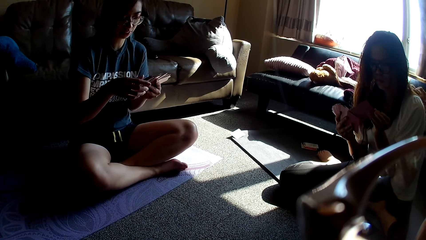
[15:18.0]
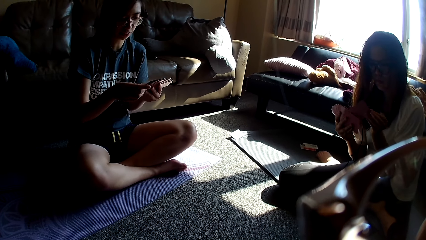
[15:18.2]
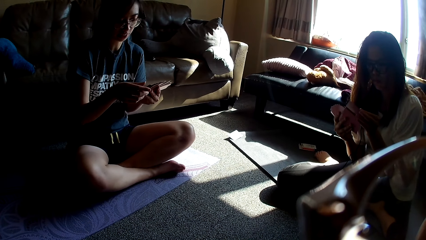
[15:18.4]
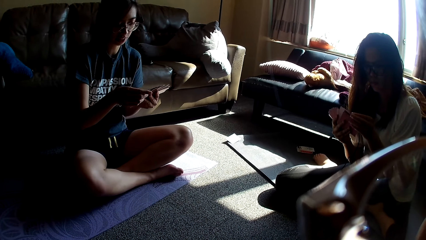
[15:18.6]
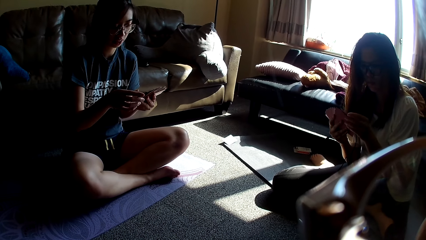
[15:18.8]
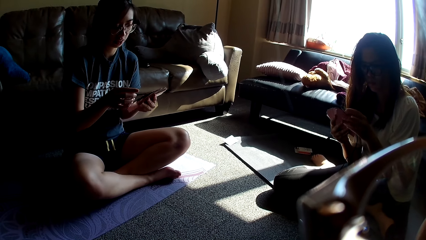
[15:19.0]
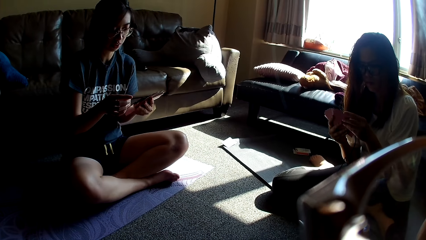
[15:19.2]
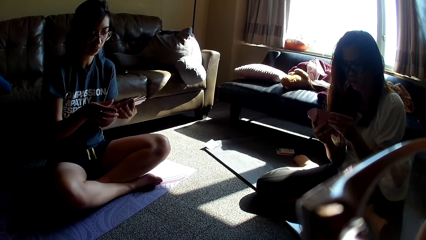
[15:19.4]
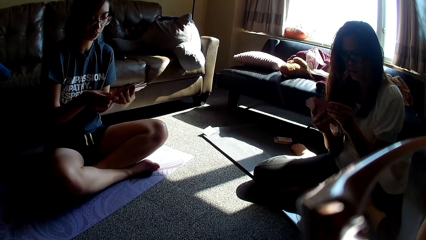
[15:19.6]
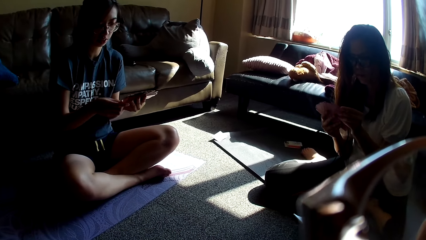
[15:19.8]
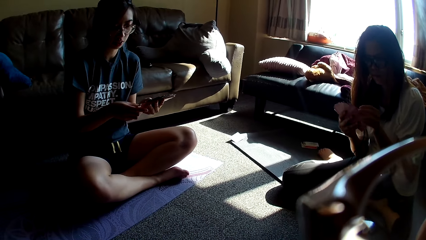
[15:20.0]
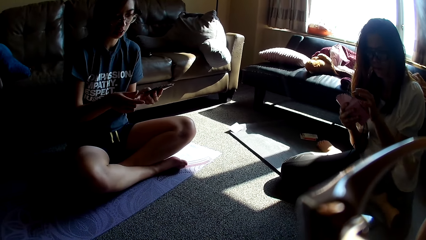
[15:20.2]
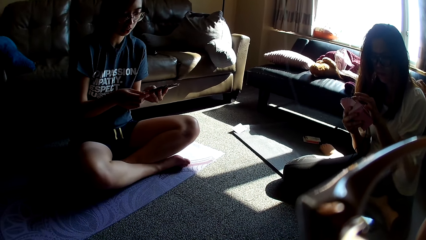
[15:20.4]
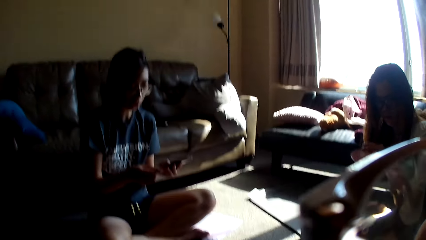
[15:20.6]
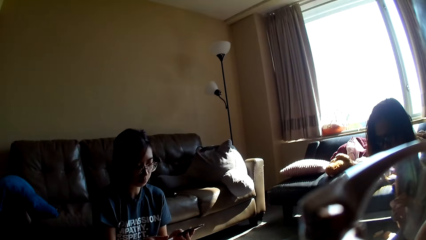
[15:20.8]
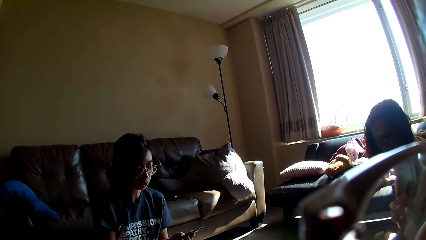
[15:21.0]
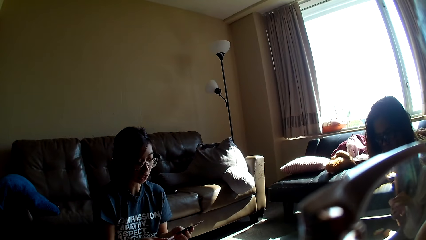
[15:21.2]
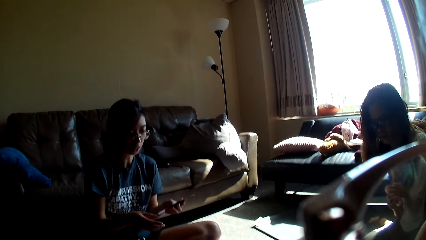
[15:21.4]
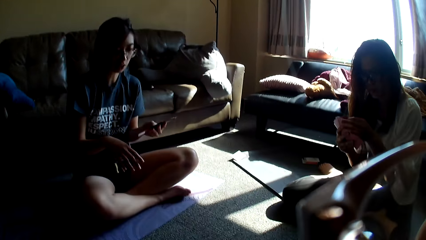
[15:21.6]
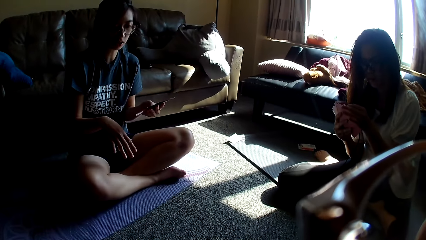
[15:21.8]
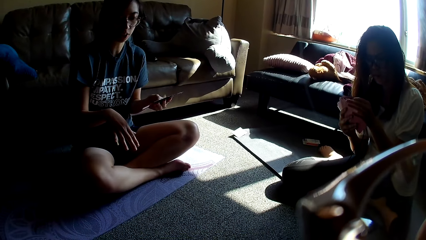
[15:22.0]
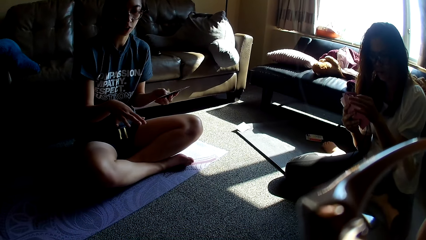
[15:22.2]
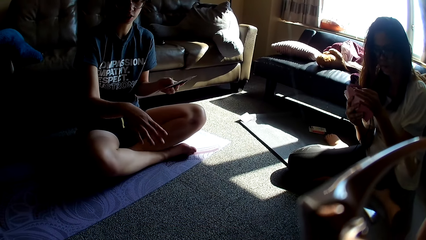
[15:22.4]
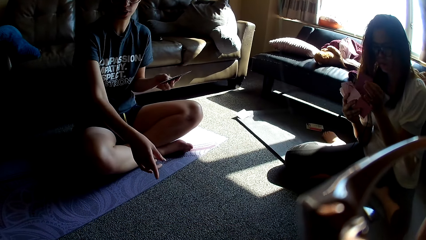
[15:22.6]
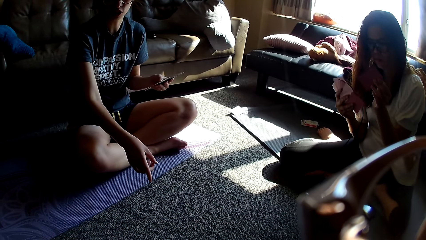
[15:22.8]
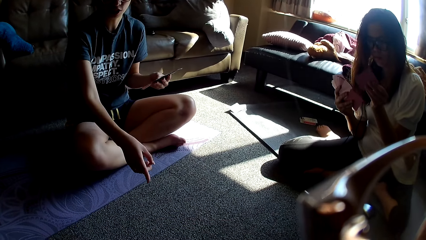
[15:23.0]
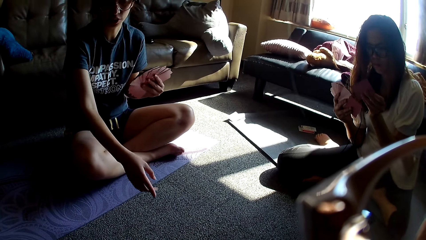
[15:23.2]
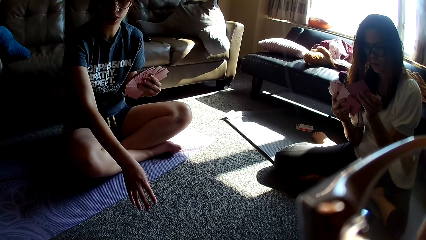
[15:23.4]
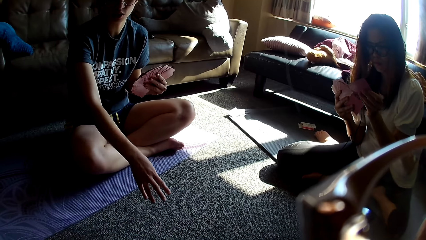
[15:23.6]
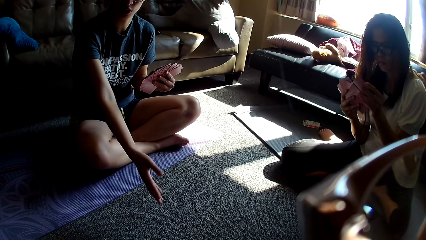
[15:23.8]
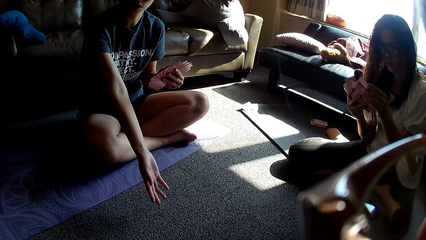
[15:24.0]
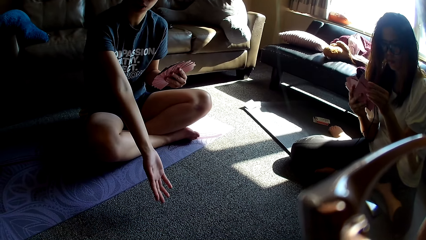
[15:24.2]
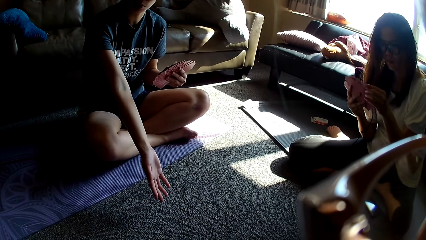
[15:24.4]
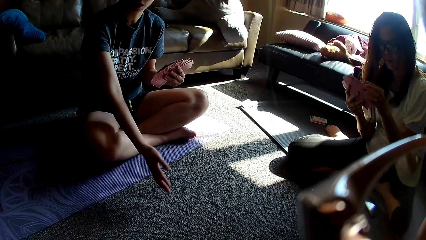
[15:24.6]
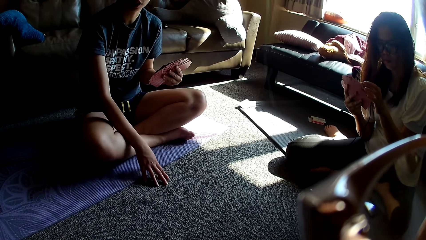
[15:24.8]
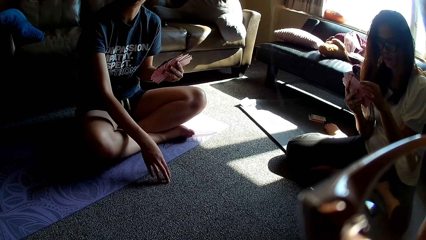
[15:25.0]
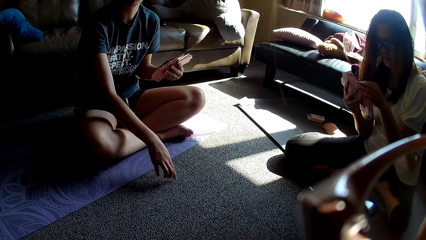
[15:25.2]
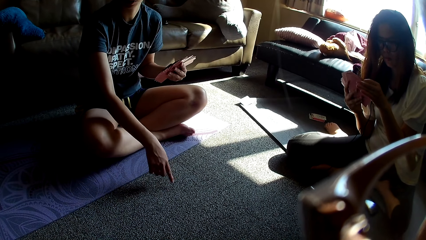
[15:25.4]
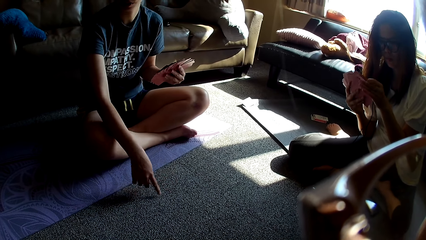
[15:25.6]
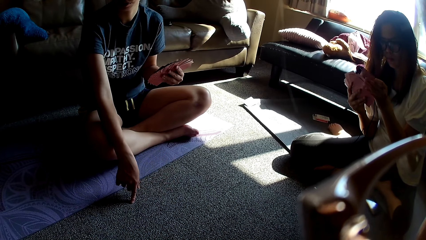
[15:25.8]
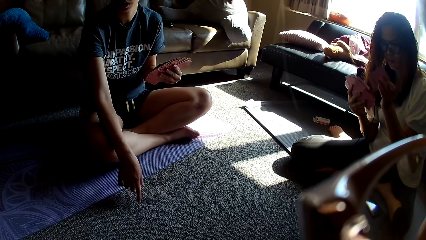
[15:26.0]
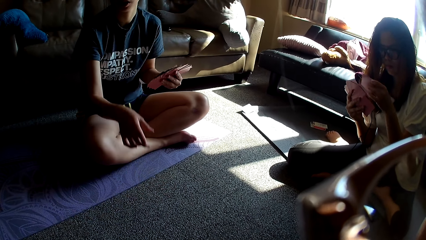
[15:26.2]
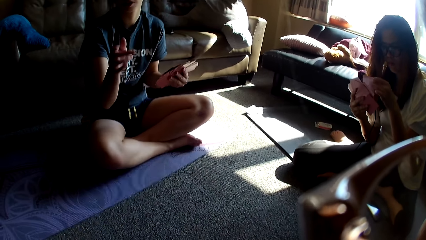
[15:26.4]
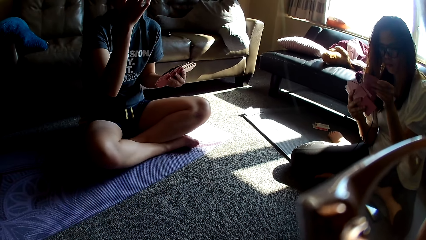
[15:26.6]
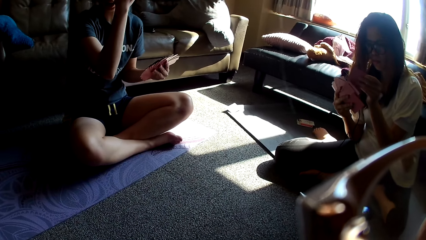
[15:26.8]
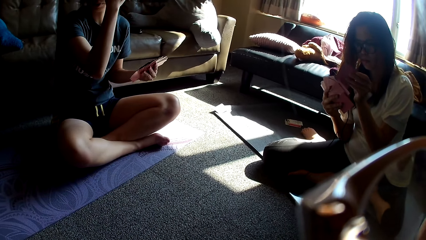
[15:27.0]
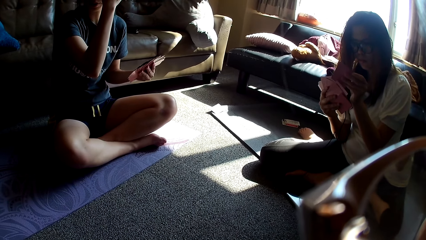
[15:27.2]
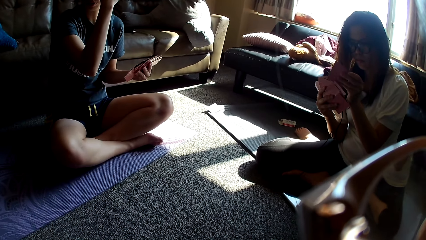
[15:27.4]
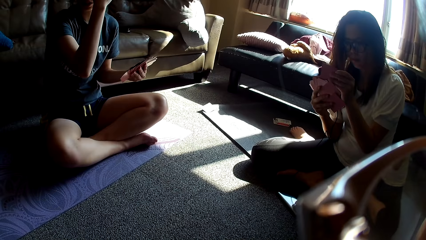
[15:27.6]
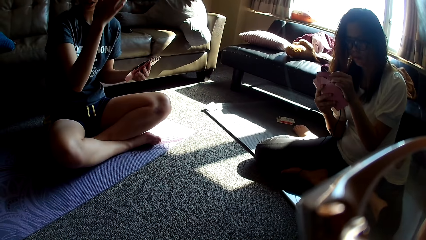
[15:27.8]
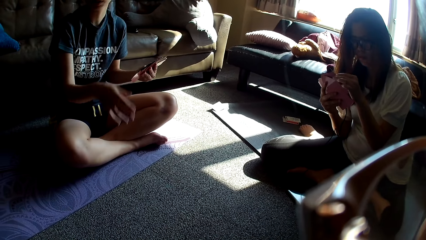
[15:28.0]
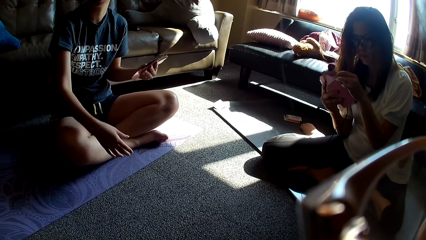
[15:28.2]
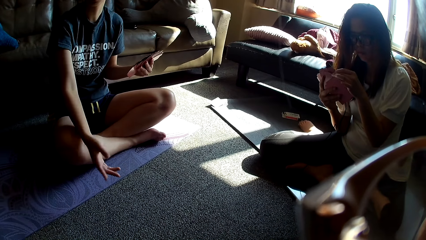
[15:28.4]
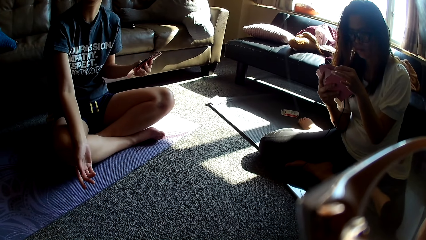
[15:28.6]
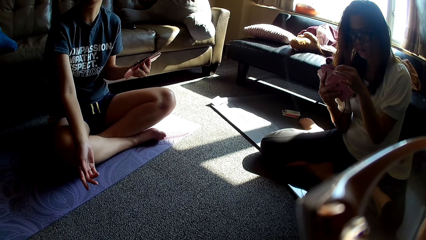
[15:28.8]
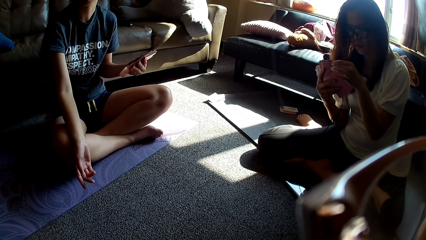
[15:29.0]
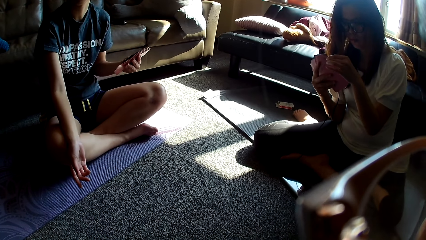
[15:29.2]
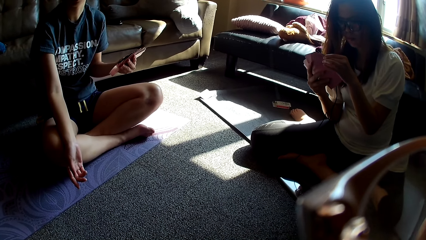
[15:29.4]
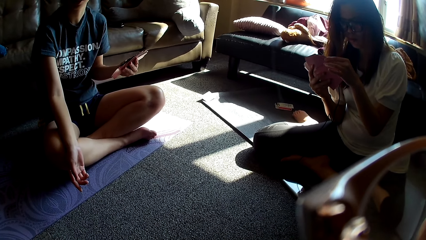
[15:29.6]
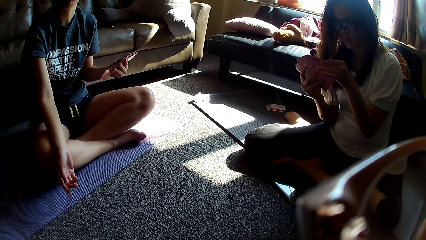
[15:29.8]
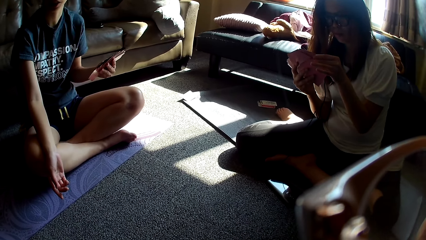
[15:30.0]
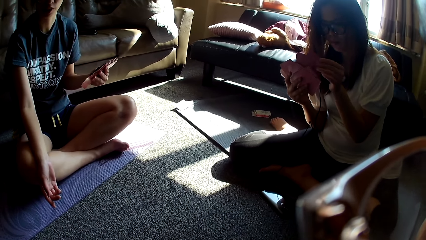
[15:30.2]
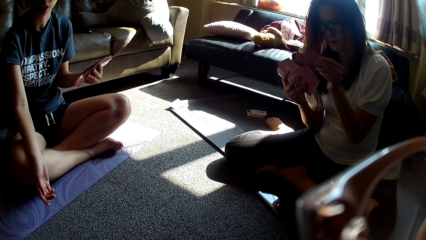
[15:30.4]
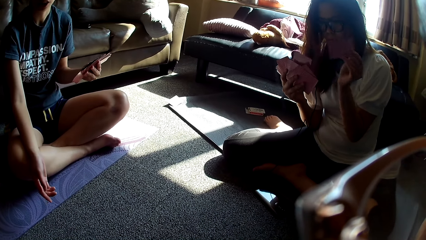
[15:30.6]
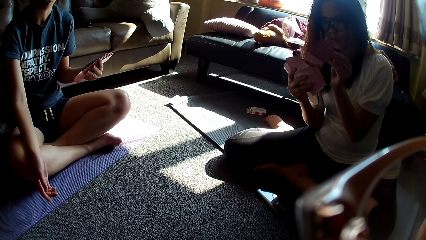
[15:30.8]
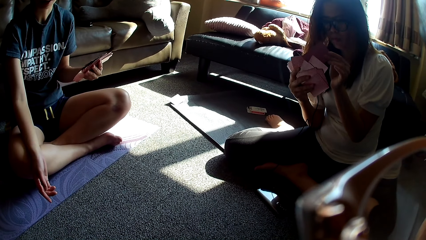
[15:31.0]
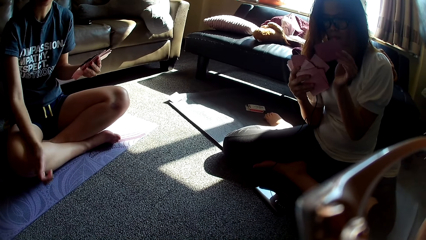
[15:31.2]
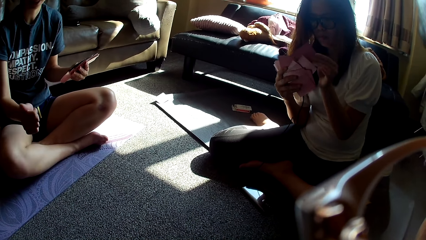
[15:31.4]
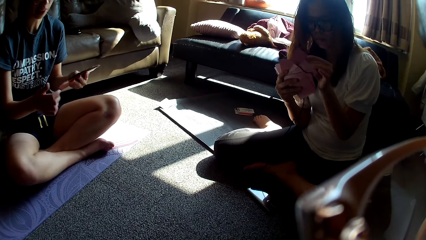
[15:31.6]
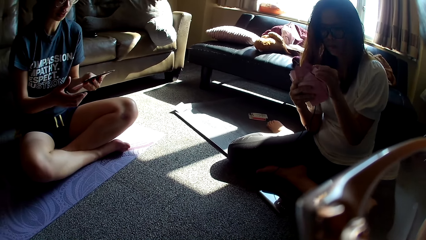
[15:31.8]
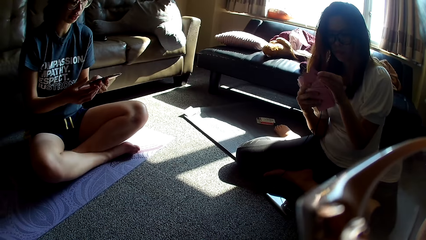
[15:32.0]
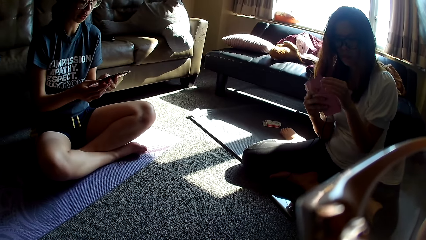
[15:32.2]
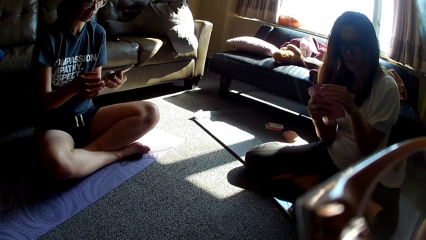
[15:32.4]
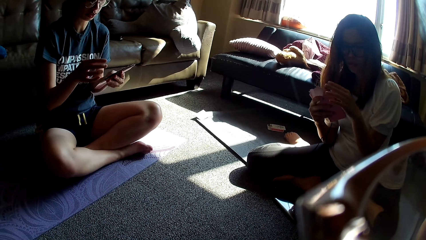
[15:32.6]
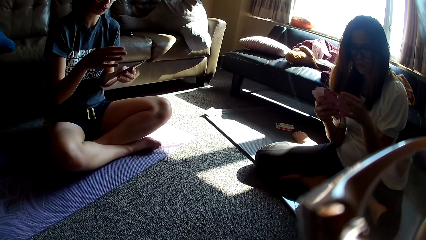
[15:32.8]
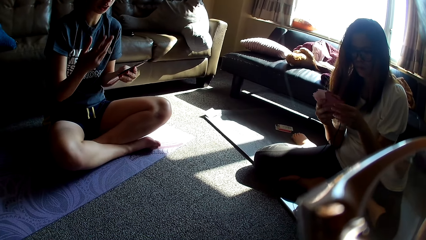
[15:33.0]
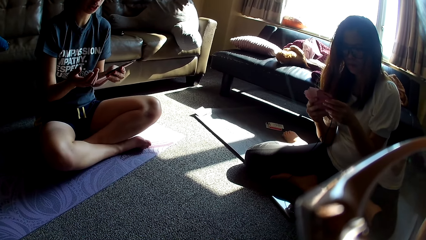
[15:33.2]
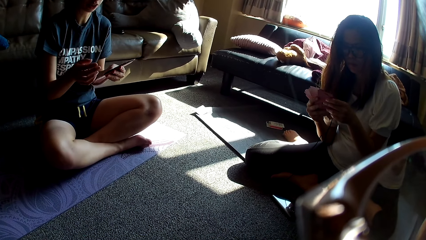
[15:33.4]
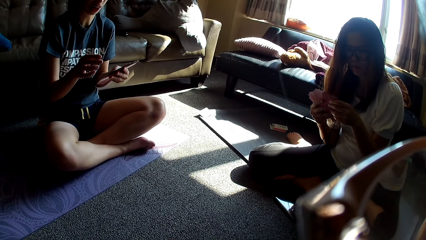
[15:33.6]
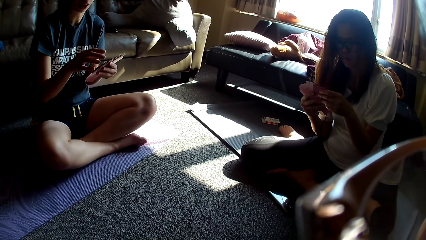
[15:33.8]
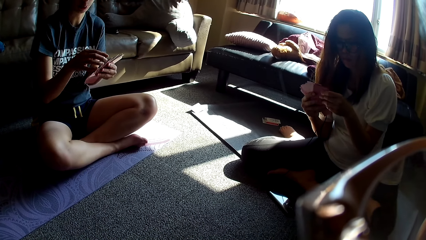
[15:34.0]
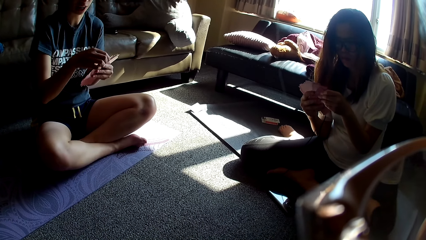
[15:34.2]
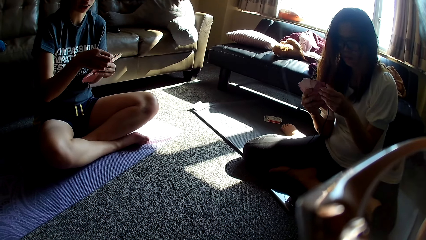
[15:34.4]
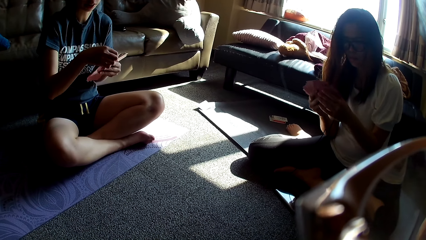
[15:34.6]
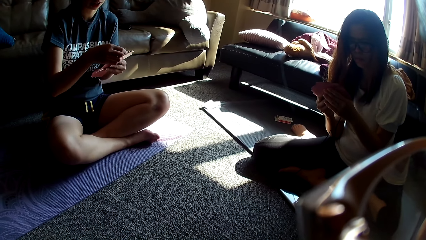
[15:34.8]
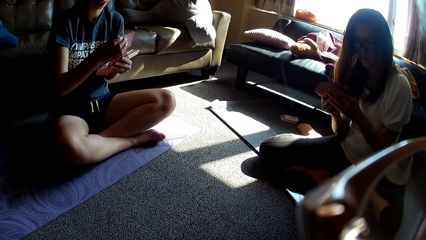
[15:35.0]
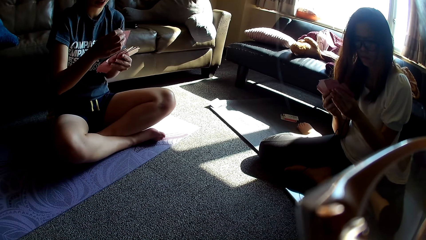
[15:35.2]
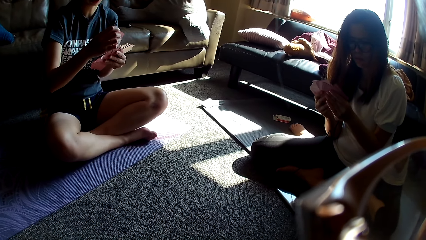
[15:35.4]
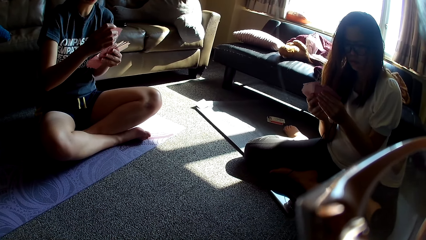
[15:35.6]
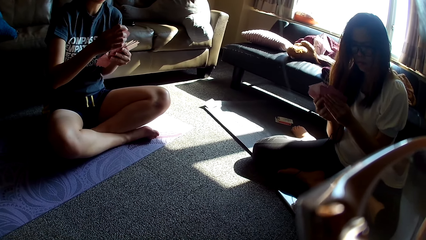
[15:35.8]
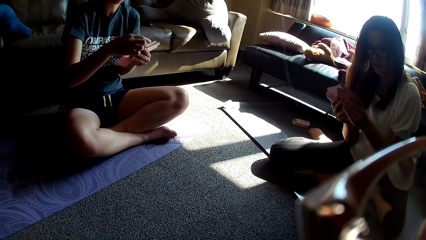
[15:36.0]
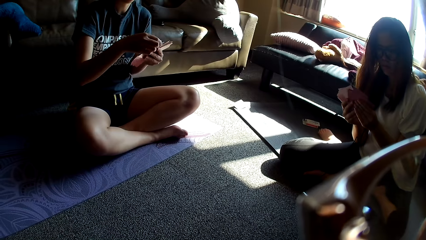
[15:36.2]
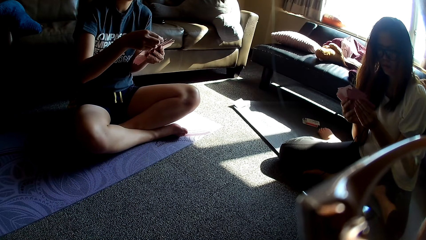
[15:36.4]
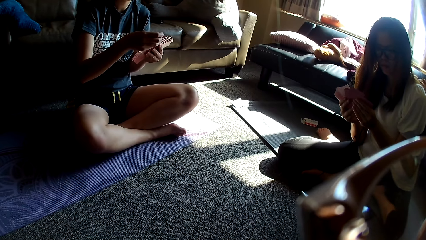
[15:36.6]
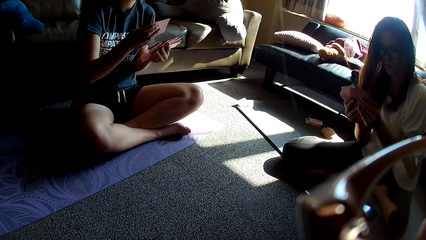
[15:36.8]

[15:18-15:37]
A lady moves her hand. The lady points at the carpet. The lady moves her hand. The lady arranges the cards in her hands.
